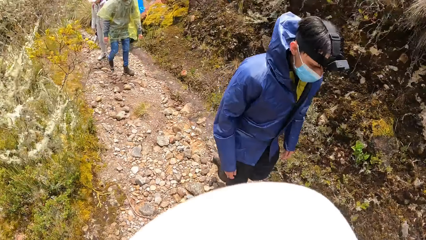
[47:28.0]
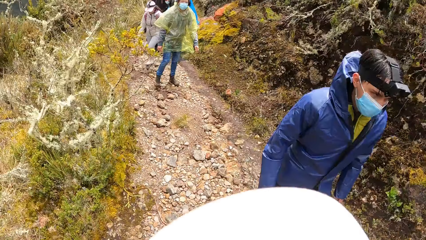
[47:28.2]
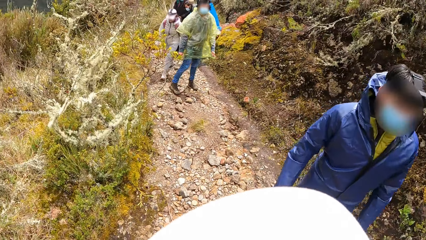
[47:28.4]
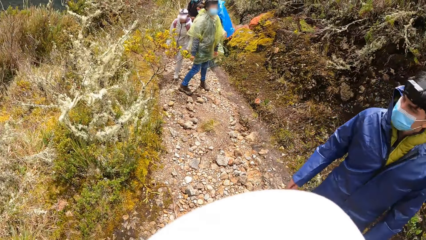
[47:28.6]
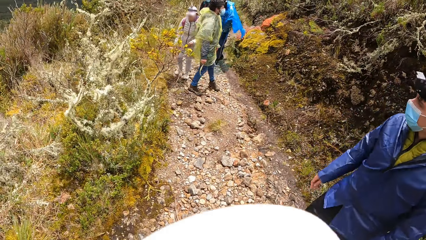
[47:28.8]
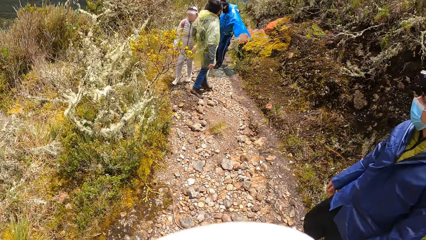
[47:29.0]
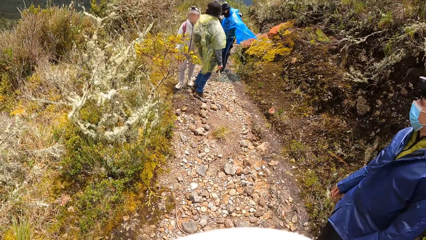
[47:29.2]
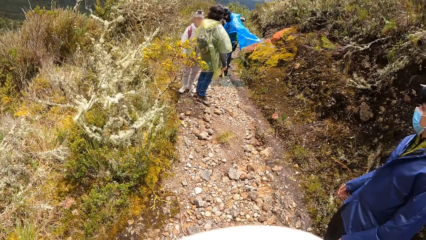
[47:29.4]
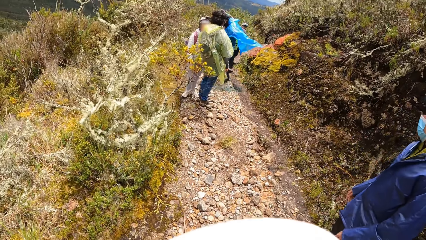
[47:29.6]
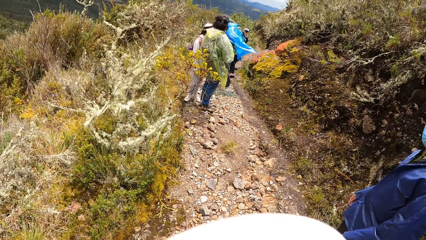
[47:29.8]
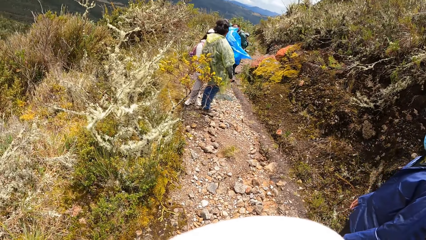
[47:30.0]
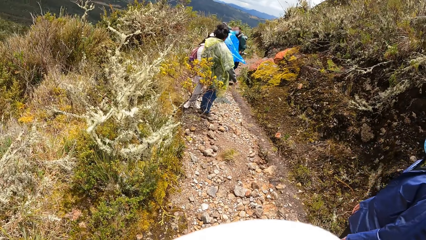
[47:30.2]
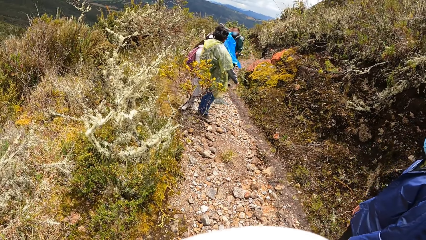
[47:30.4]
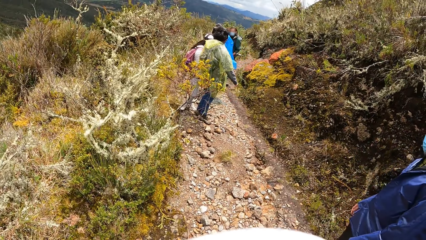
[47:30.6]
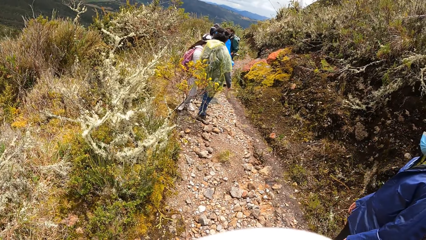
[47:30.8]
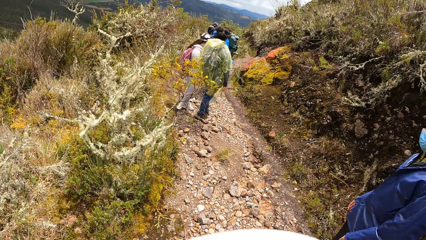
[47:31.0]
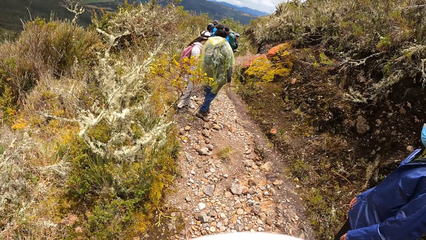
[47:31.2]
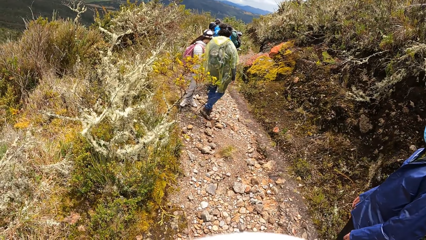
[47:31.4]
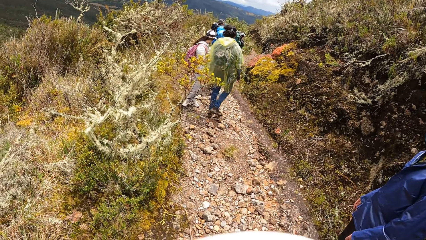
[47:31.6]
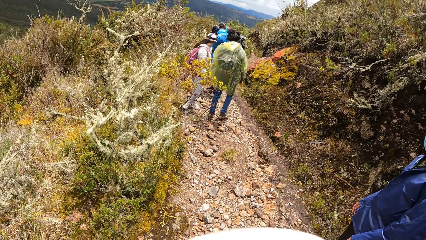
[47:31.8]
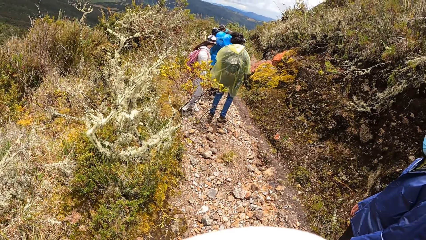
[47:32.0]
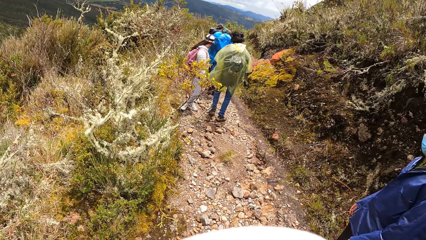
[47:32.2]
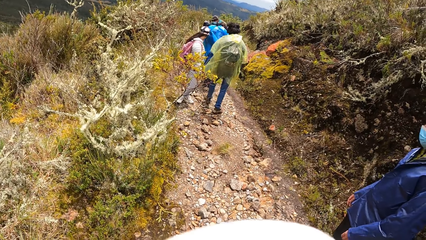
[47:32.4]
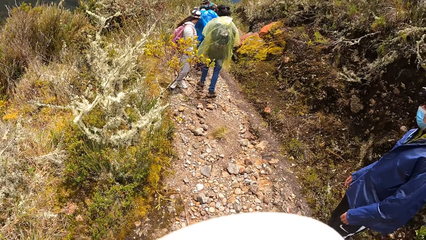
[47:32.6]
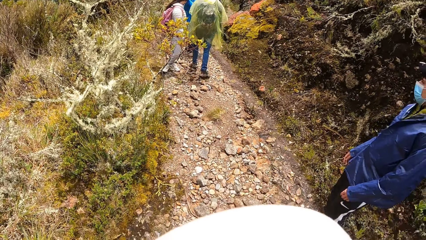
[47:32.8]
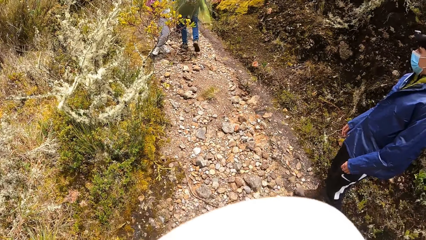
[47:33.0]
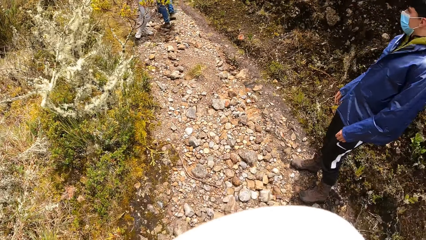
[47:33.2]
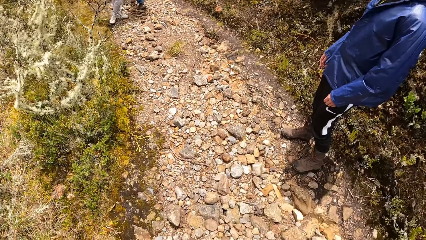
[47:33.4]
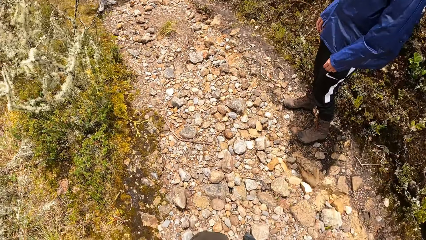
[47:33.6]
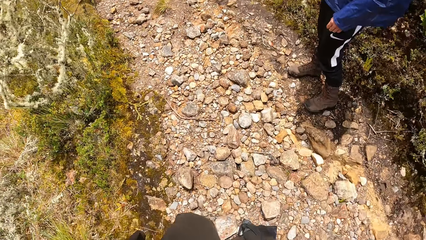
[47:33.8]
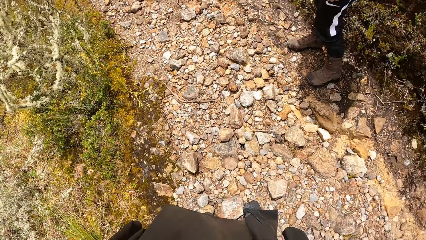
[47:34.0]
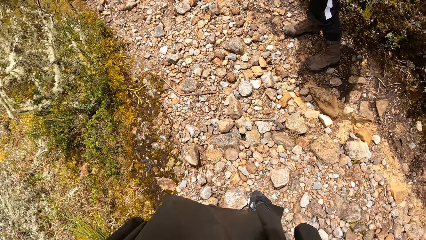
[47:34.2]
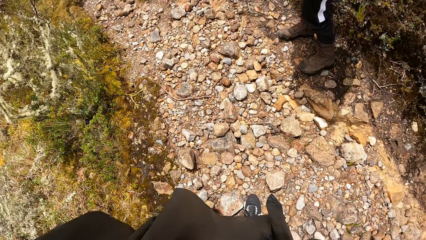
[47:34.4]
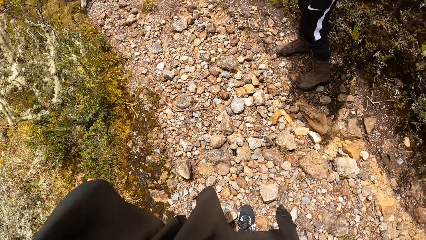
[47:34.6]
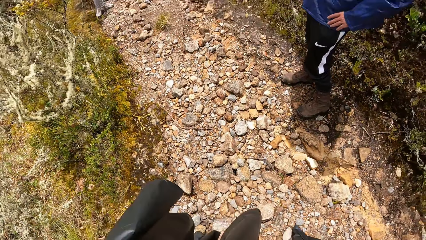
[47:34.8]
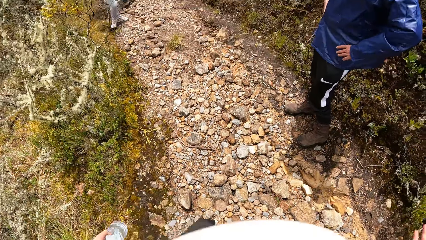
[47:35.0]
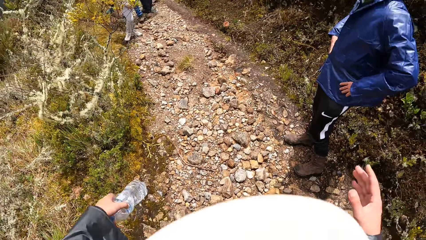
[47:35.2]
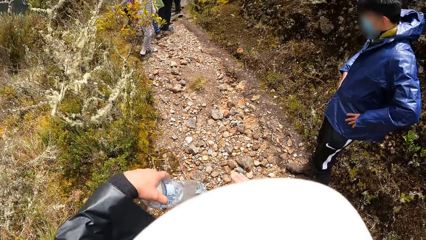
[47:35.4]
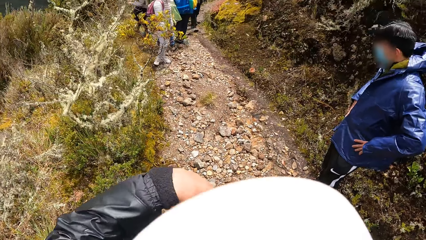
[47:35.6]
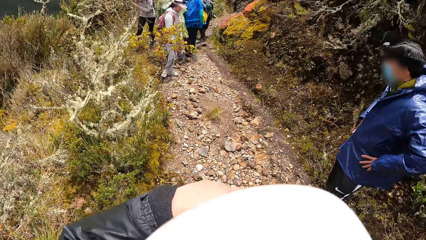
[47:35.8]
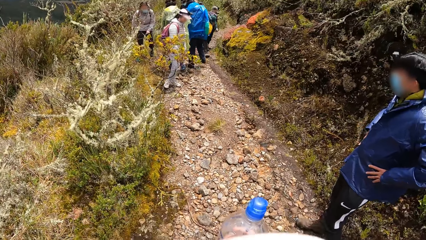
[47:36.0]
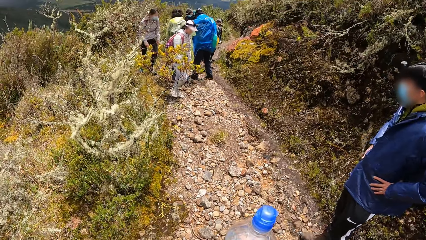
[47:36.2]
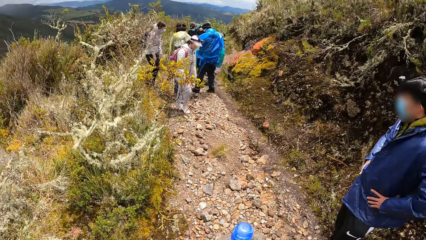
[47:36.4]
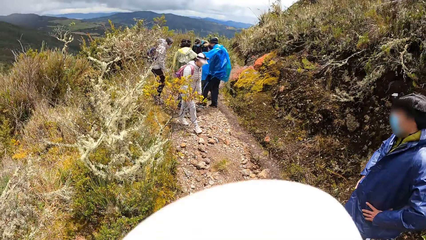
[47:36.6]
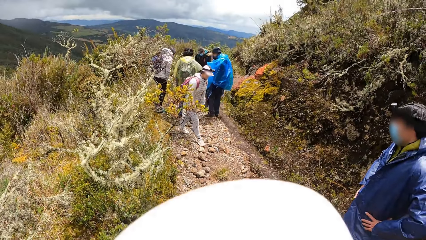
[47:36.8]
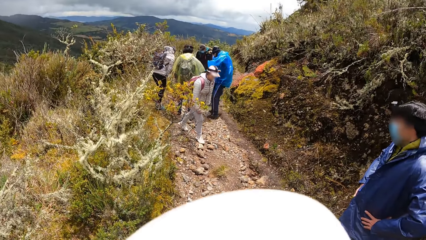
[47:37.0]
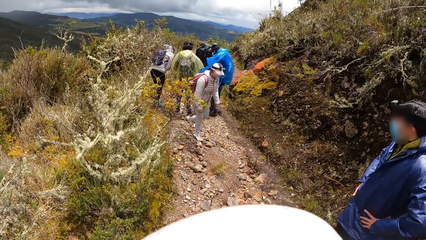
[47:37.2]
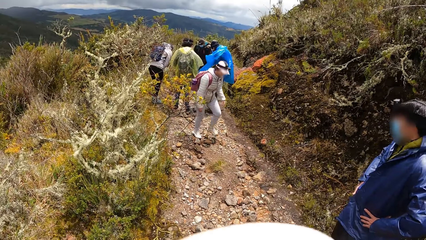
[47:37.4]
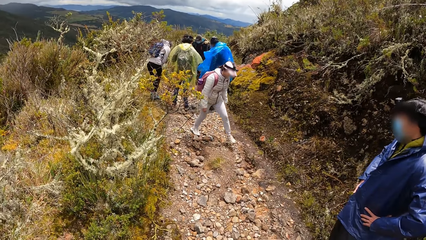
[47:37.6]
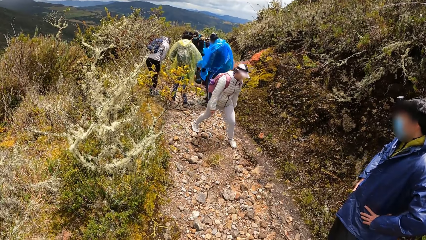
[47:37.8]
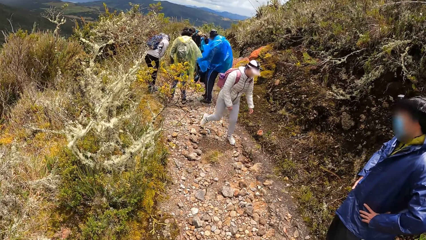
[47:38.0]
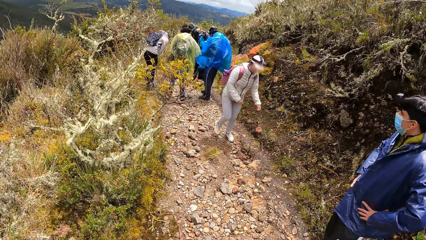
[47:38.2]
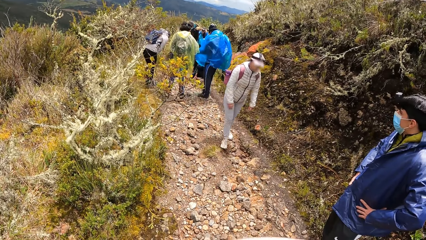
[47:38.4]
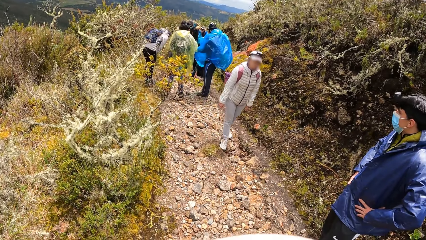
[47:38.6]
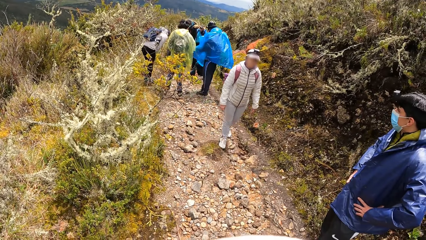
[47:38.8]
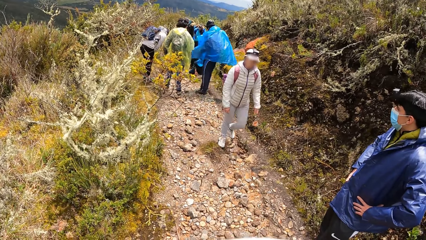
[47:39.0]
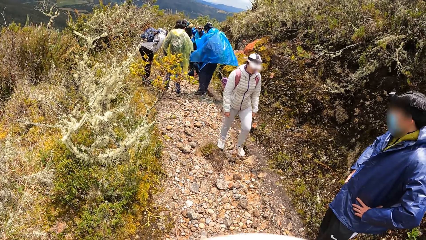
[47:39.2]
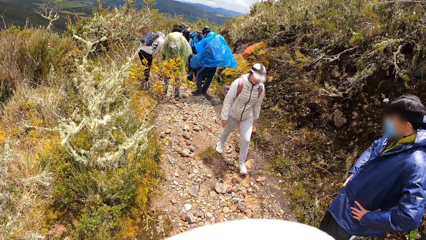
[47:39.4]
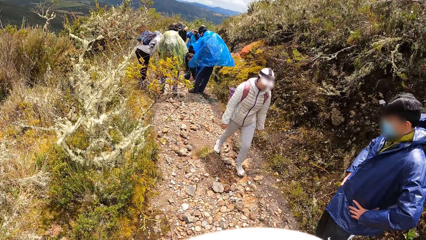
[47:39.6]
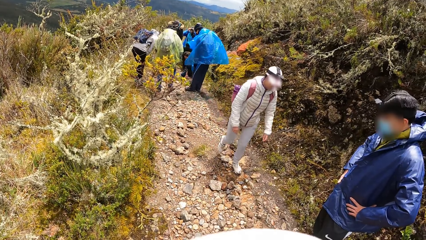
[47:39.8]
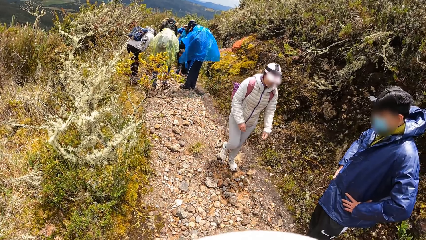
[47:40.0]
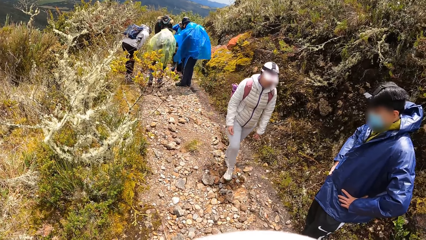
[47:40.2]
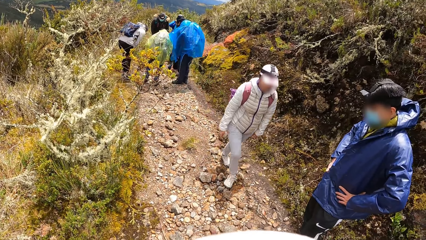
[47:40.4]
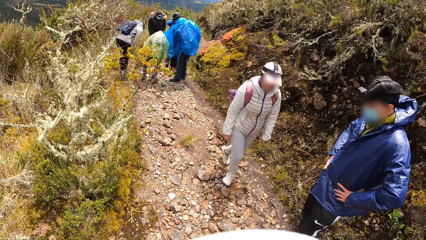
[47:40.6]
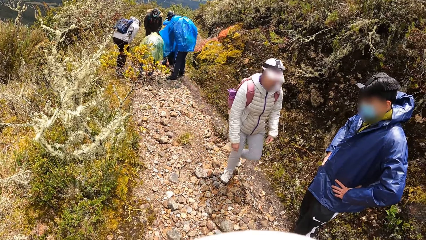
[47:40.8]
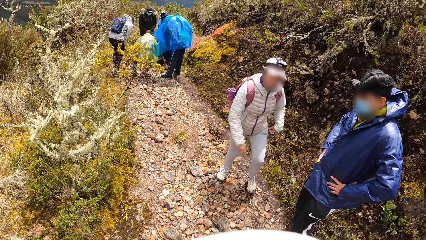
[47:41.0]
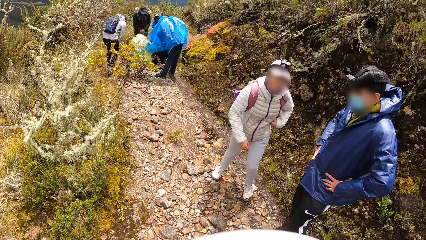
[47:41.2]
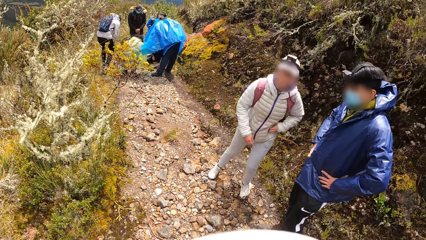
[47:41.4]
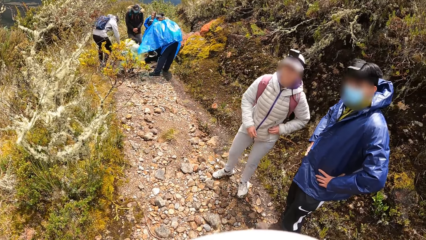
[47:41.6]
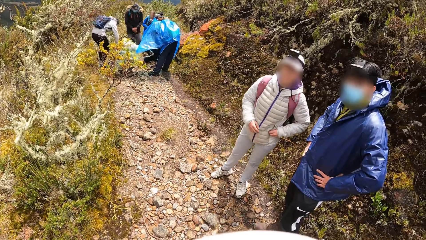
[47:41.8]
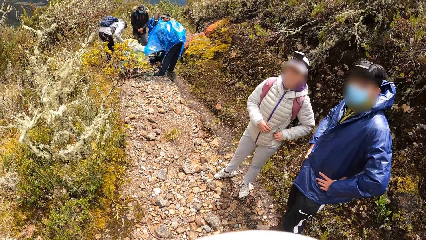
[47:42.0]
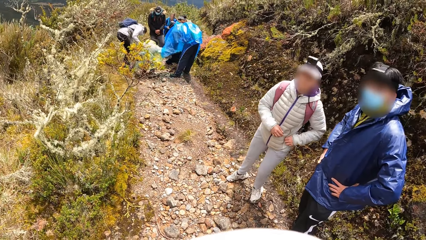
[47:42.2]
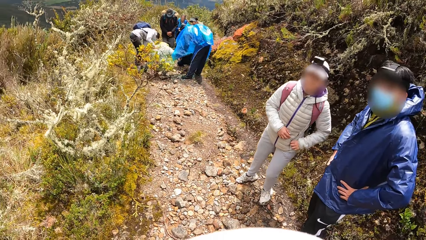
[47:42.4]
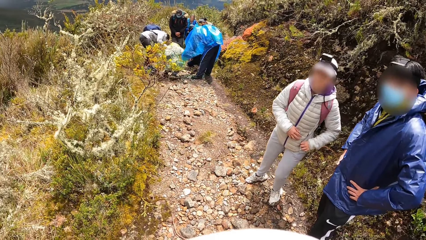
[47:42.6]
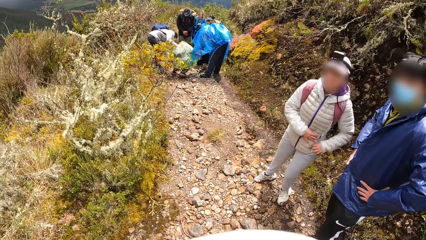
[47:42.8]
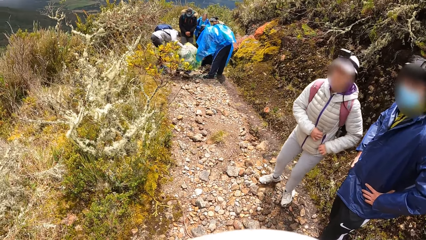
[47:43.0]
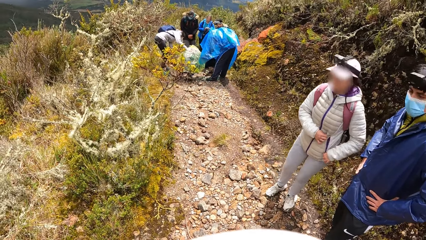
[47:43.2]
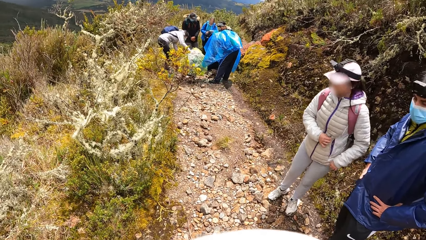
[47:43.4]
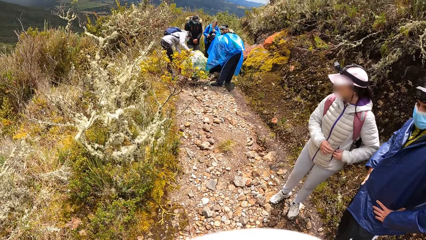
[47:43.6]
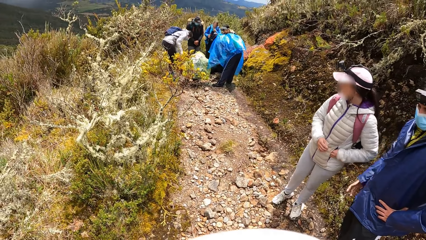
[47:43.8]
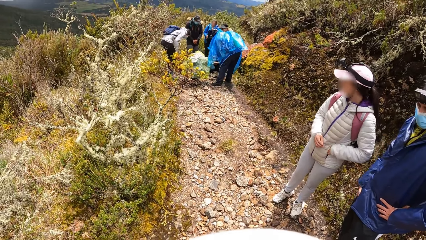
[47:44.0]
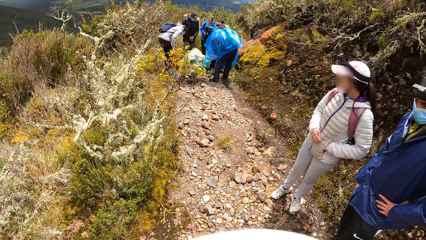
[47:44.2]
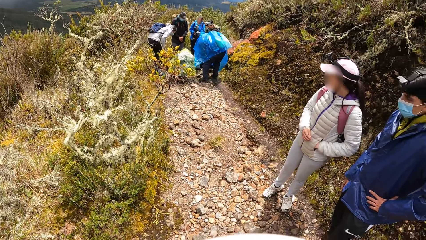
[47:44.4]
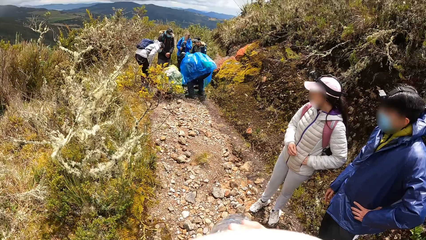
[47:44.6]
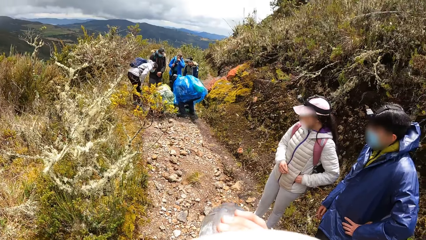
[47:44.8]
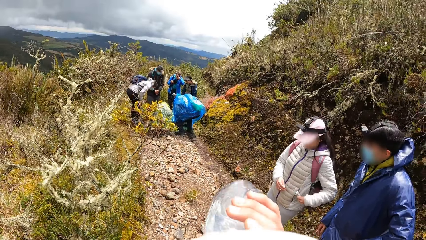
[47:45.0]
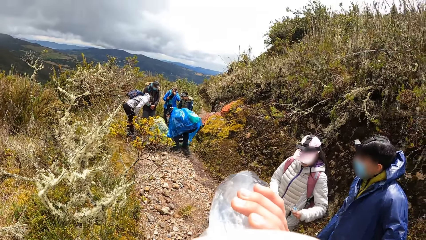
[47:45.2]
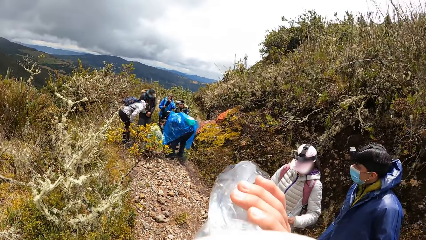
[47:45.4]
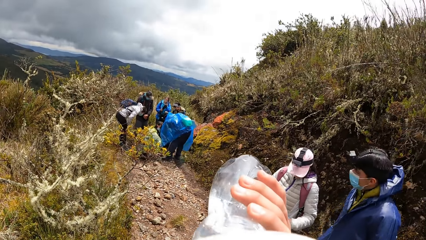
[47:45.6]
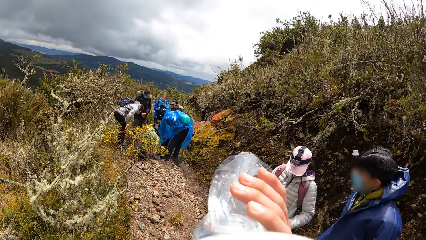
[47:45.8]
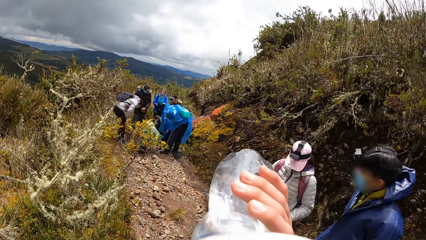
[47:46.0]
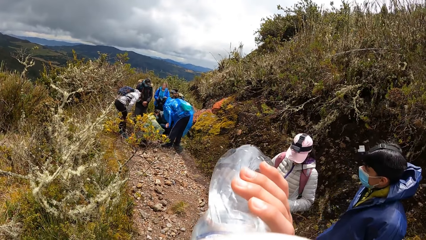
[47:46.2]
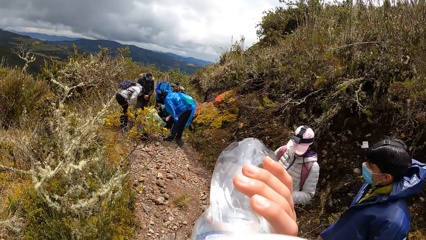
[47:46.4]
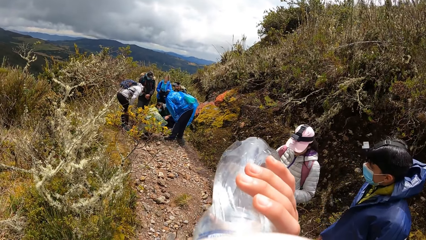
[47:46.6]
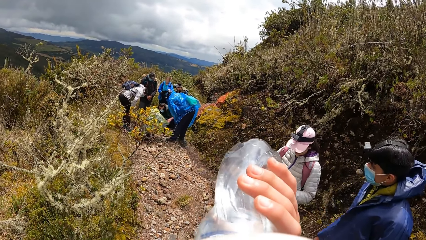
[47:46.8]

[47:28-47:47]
The camera wearer looks around the forest. He looks at the team. He looks at the ground. A man holds his waist with both hands. The camera wearer holds a bottle of water in his left hand. He passes the bottle from his left hand to his right hand. He looks at the team. A woman removes a handkerchief from her left jacket's pocket with her left hand. The camera wearer looks at another man and another woman. He drinks water from the bottle in his right hand.
